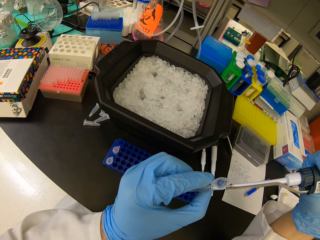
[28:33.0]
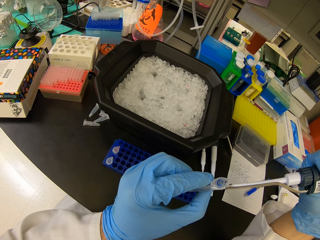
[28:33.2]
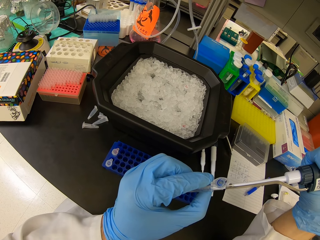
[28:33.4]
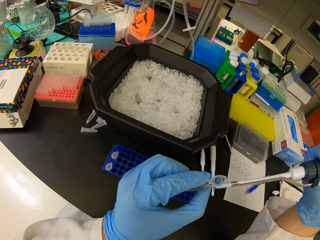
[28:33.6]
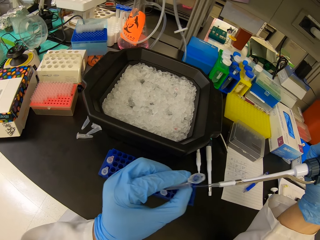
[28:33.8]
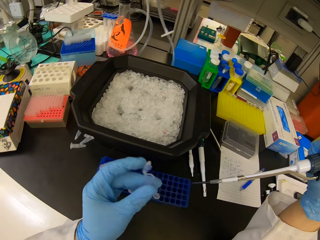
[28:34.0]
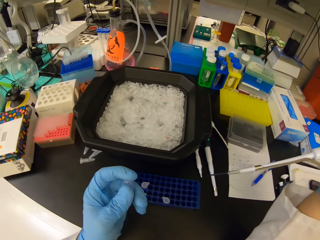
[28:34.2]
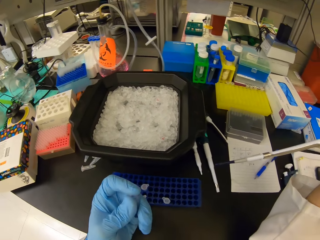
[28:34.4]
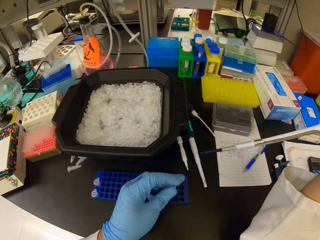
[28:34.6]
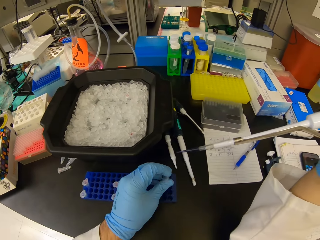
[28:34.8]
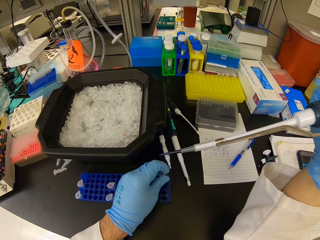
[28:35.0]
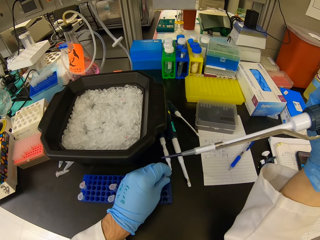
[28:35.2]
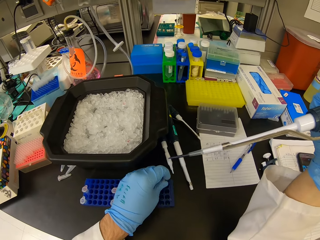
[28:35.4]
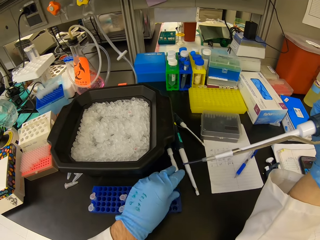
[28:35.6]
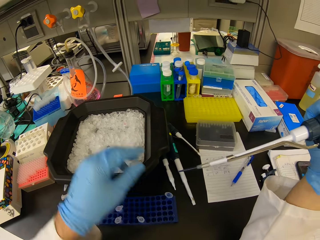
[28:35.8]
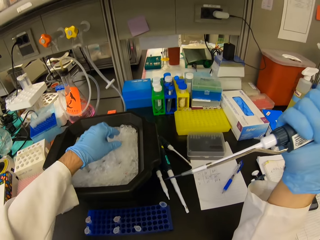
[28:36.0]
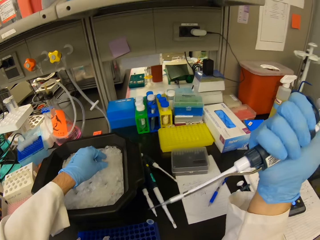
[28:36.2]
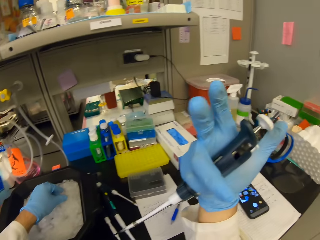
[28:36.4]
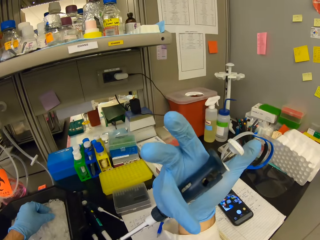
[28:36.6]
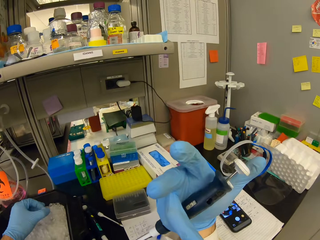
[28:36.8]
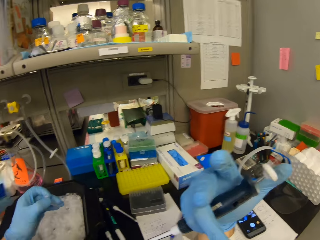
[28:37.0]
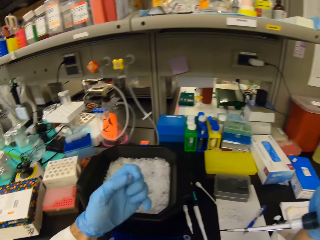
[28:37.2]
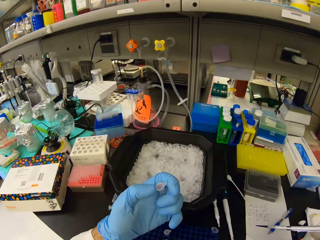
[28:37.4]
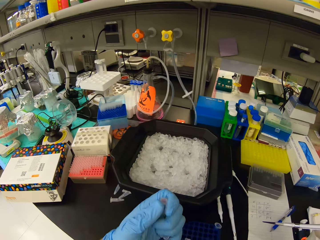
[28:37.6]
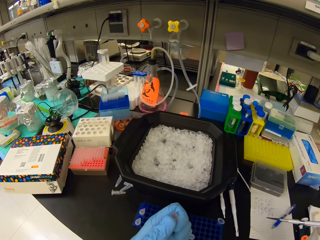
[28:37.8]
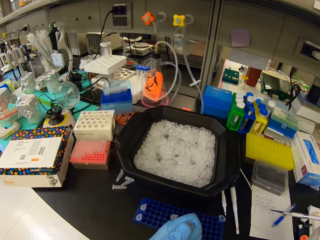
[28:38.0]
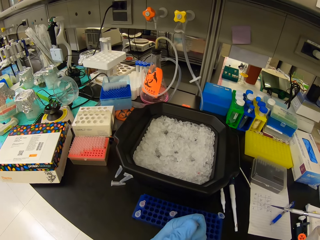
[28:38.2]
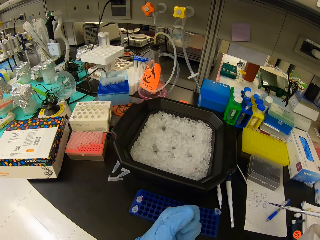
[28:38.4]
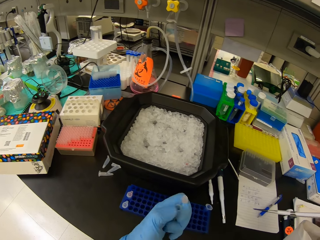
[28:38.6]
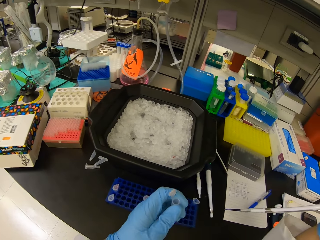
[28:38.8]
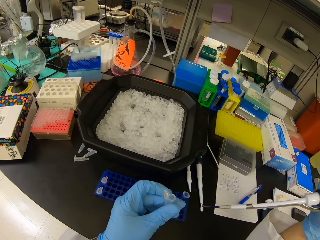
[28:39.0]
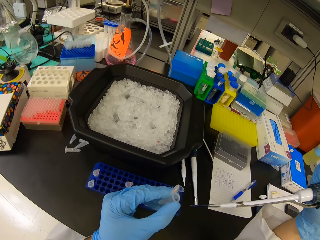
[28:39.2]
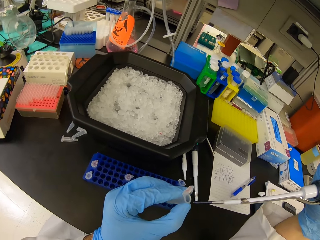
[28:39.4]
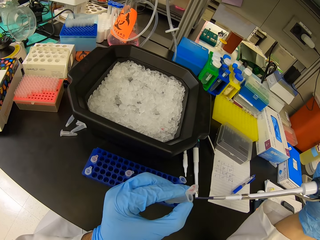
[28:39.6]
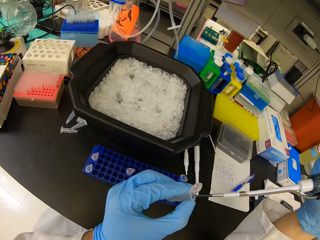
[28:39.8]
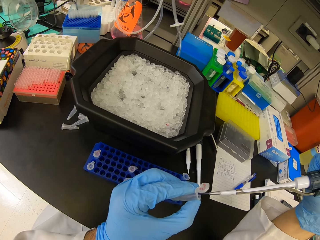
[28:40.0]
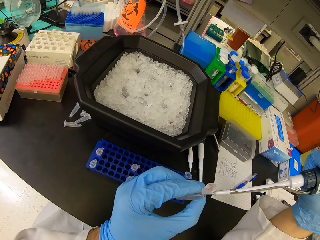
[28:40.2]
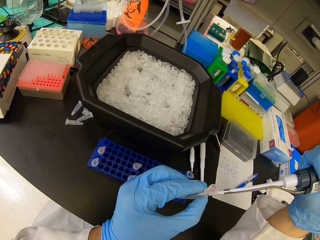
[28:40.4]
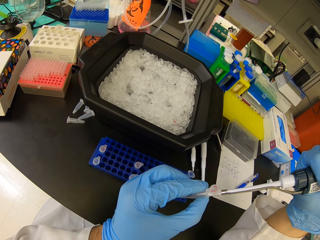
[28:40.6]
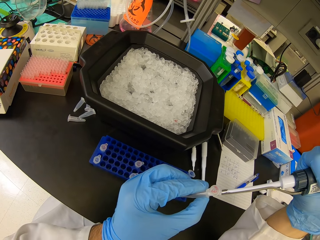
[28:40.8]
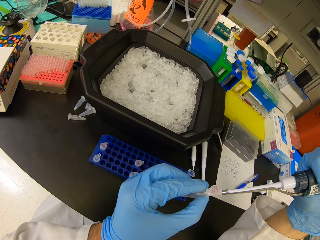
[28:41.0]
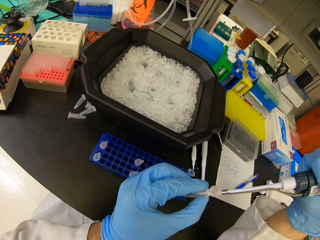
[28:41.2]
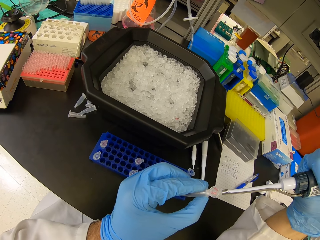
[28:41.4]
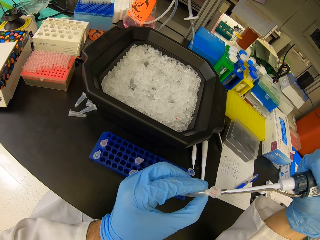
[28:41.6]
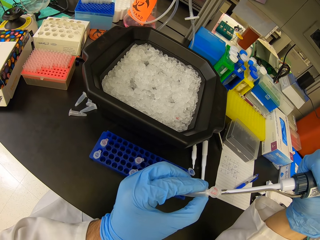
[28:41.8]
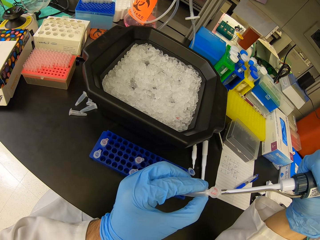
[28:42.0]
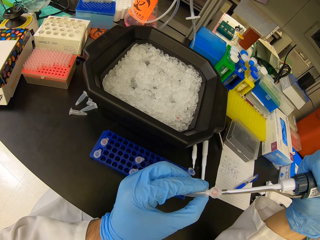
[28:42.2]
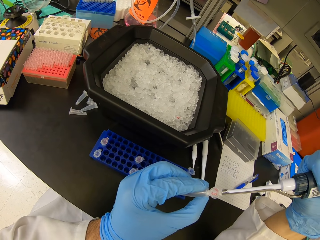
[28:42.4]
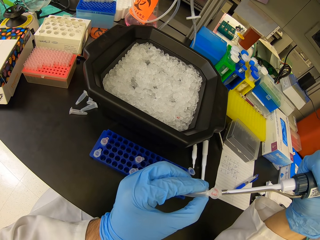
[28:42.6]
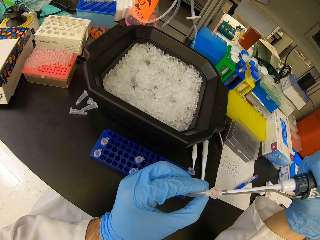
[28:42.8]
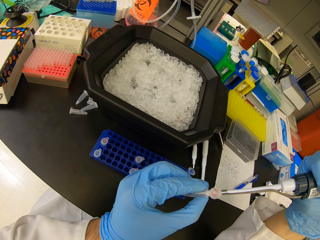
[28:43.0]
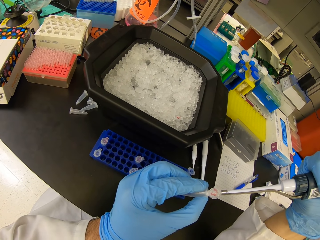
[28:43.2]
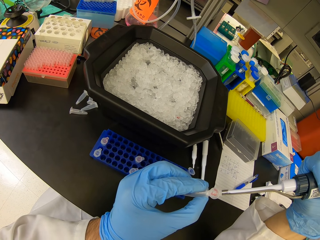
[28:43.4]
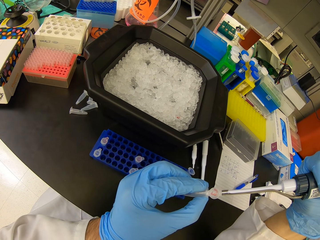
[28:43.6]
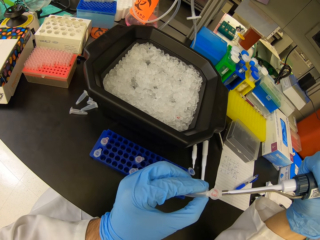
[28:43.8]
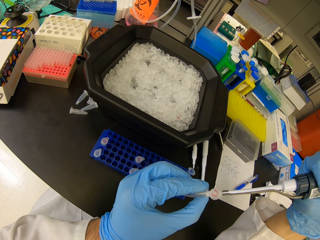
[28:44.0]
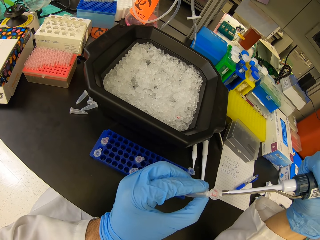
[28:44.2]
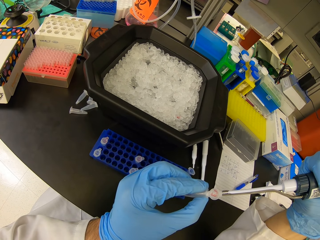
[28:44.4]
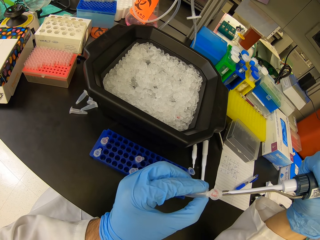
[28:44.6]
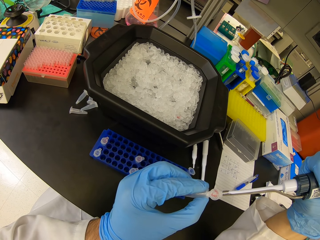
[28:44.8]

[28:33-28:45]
The camera wearer withdraws the syringe from the test tube. They close the eppendorf tube lid. They place the eppendorf tube in the test tube rack. They pick the eppendorf tube in the black plastic bowl. They pick the syringe. They open the eppendorf tube lid. They insert the syringe in the test tube. They pour liquid in the syringe in the eppendorf tube.

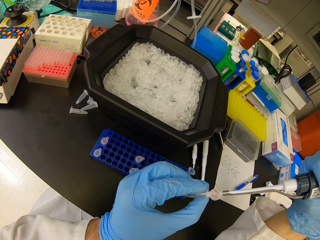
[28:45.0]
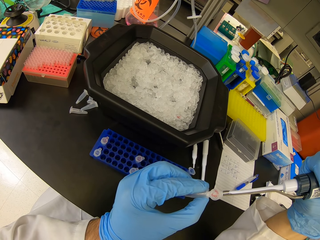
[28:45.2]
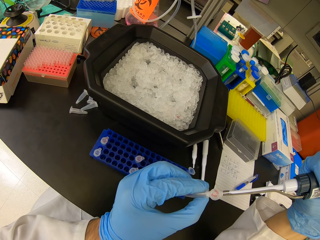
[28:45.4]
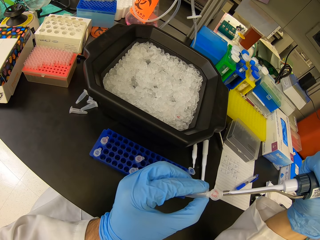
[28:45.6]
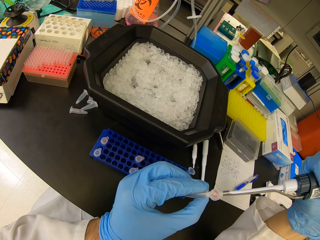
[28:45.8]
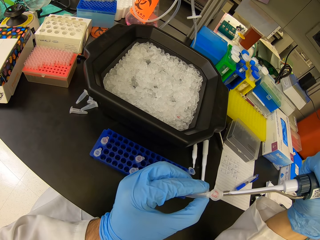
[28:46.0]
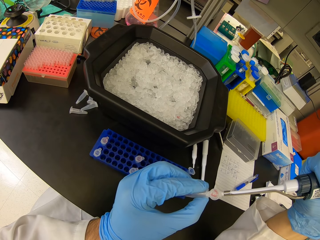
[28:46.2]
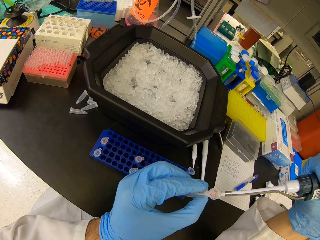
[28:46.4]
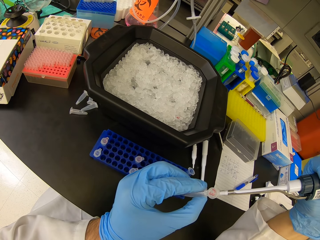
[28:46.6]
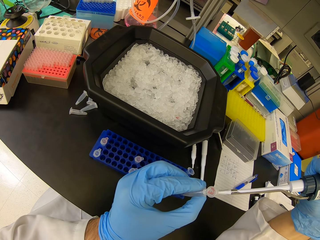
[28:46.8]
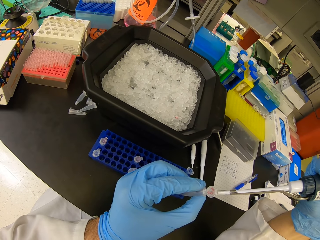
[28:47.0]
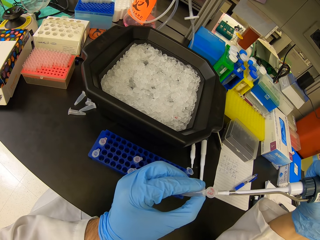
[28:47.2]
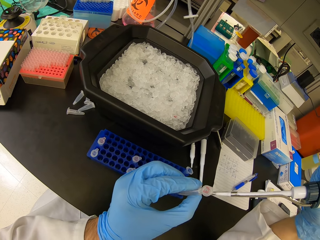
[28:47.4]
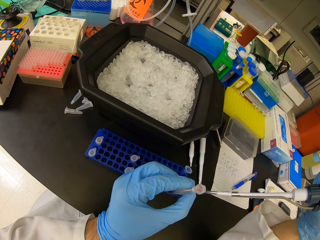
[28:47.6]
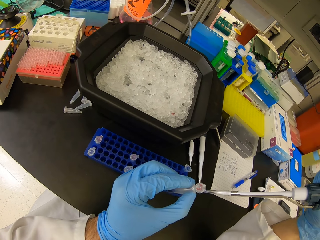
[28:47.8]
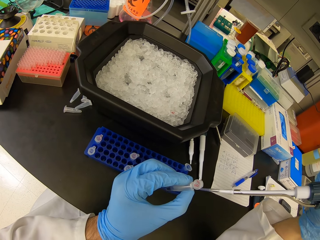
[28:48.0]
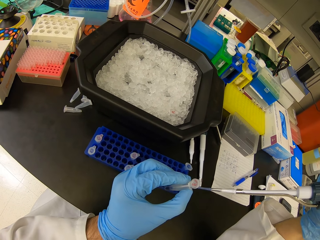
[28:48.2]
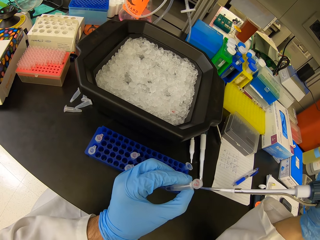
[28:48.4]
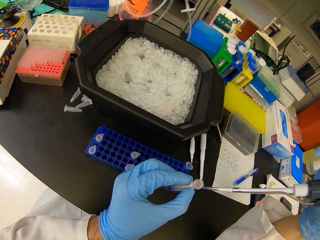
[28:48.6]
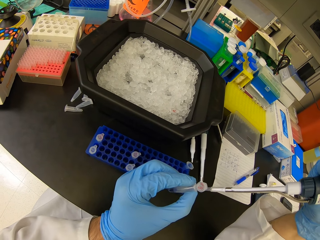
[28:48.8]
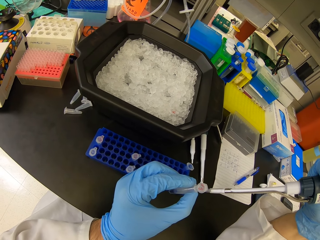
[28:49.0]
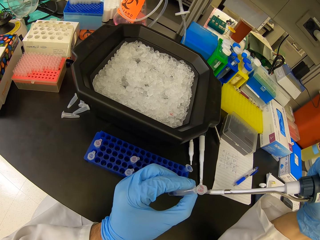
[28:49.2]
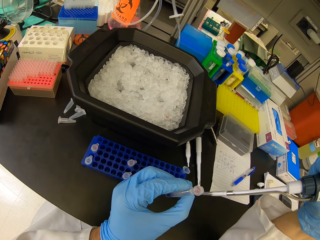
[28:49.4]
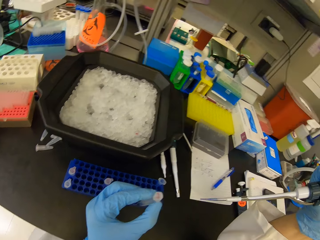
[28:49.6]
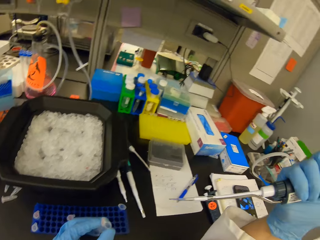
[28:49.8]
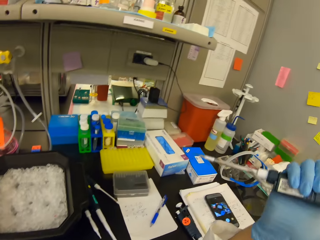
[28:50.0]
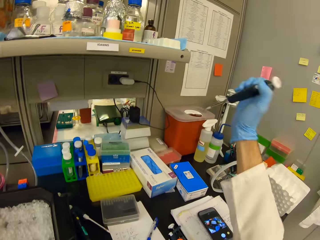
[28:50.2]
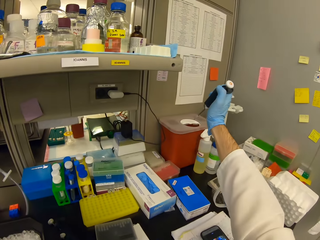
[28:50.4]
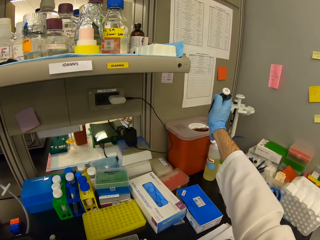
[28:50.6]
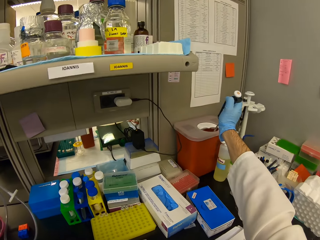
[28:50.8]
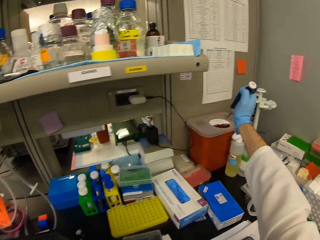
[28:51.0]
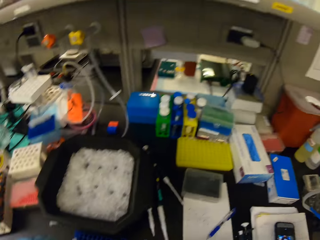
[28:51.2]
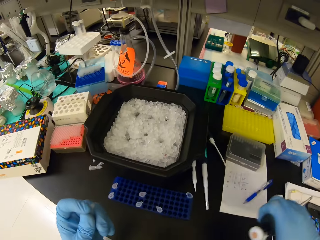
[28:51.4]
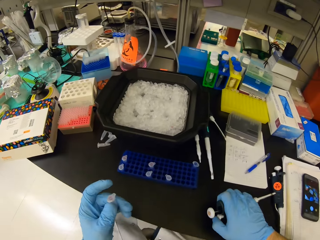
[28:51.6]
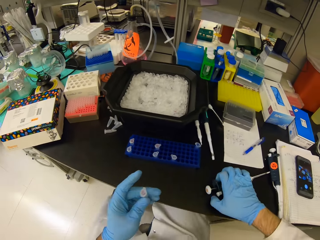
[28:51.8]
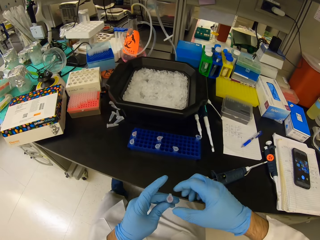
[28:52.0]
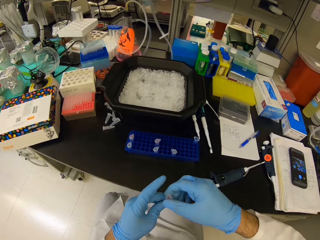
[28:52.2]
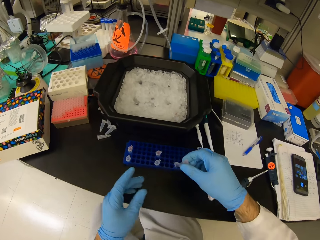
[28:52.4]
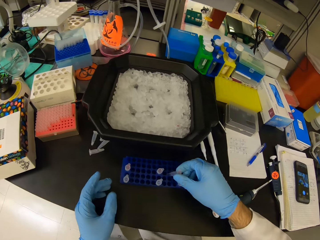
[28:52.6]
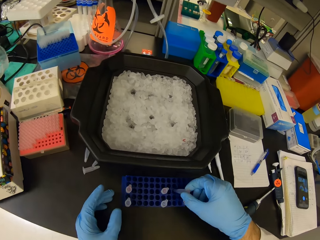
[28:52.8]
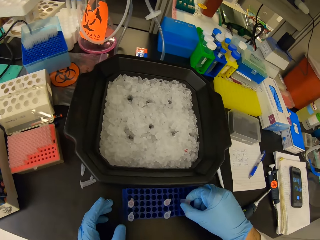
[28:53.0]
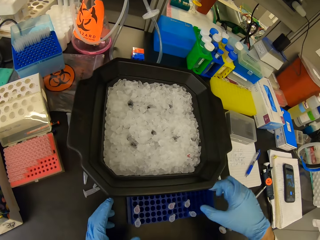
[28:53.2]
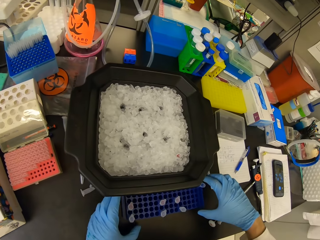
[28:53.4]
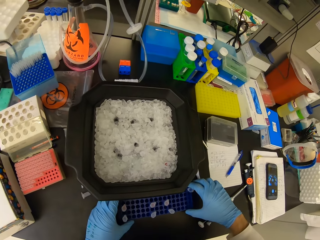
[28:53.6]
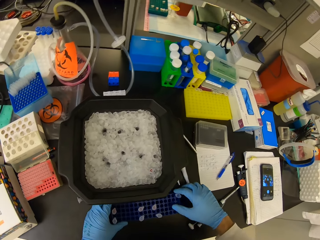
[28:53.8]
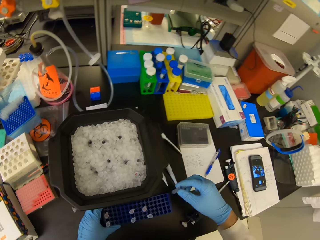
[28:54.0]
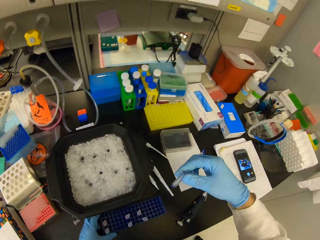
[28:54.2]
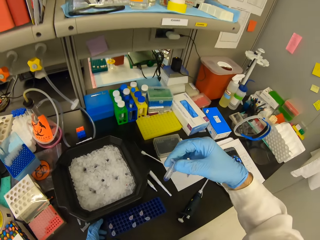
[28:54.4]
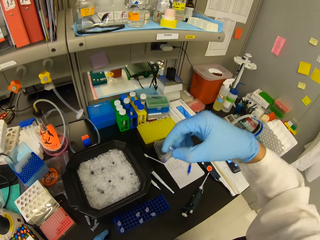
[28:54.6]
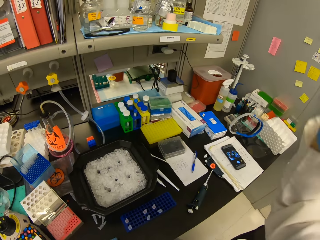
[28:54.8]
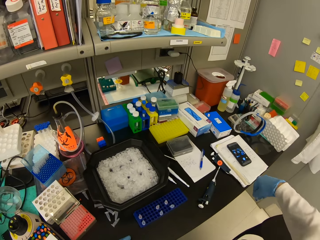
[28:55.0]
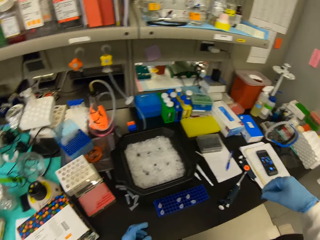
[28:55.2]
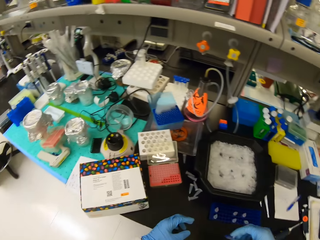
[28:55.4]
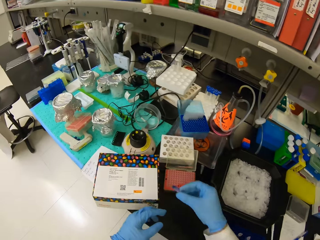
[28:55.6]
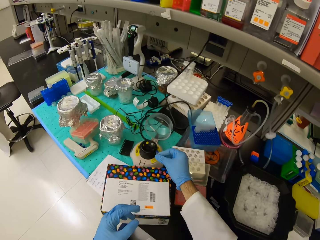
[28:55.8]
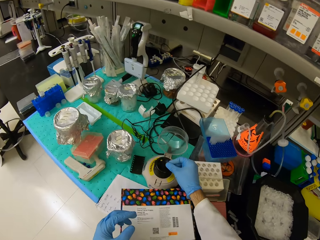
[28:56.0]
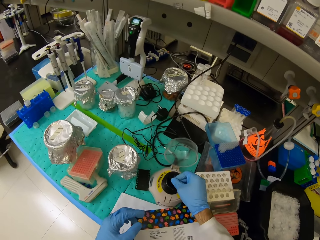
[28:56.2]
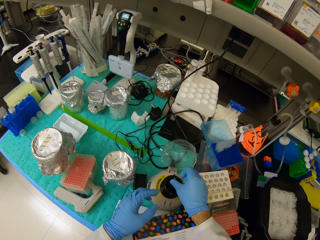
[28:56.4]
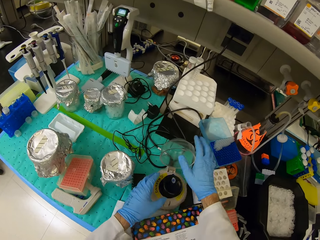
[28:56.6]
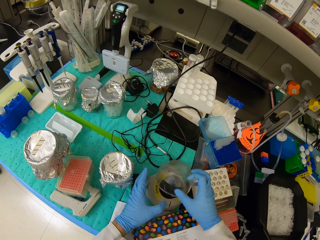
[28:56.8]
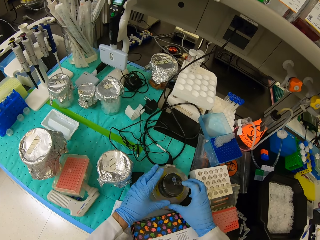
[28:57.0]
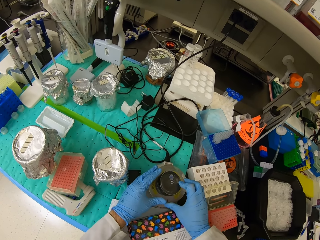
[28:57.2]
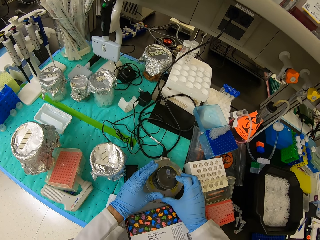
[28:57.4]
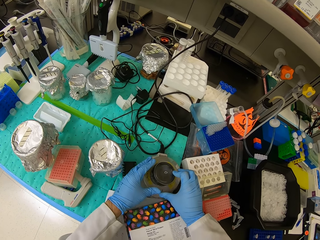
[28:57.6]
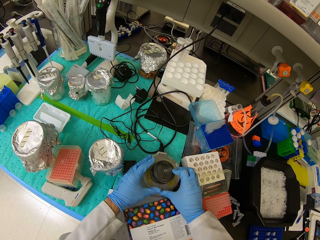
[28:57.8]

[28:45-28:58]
The camera wearer withdraws from the test tube. They pour liquid in the syringe in the bin. They place the syringe on the table. They place the eppendorf tube in the test tube rack. They pick an eppendorf tube from the test tube rack. They shake the eppendorf tube. They place the eppendorf tube in the multi plate shaker. They close the multi plate shaker lid.
